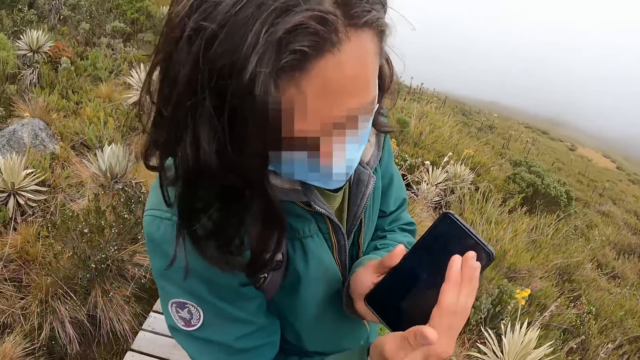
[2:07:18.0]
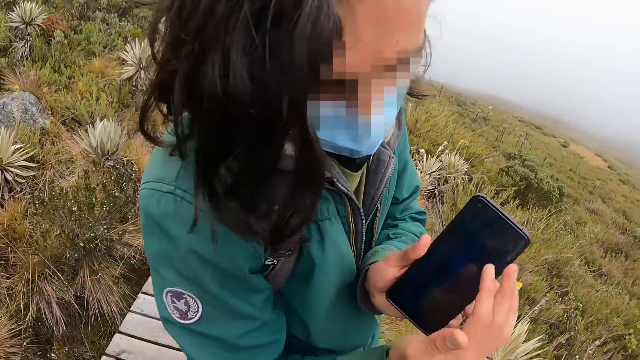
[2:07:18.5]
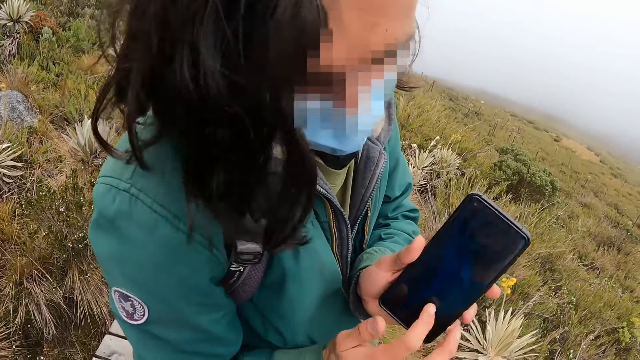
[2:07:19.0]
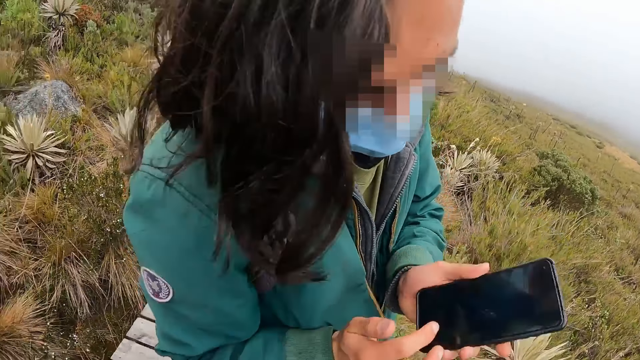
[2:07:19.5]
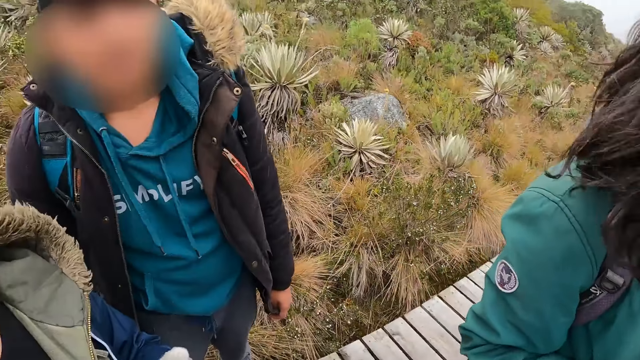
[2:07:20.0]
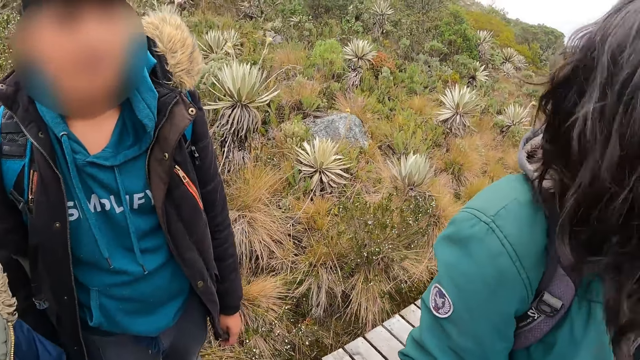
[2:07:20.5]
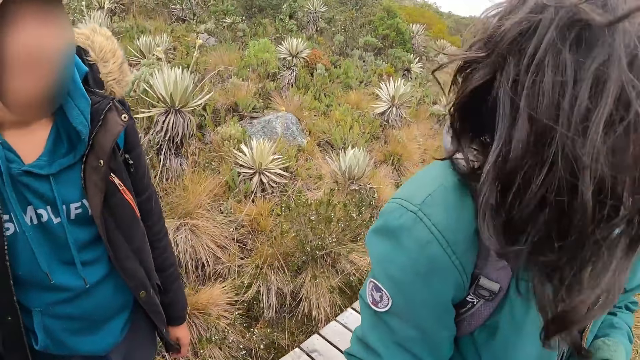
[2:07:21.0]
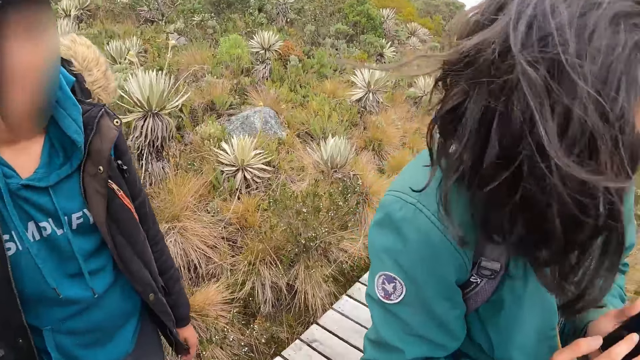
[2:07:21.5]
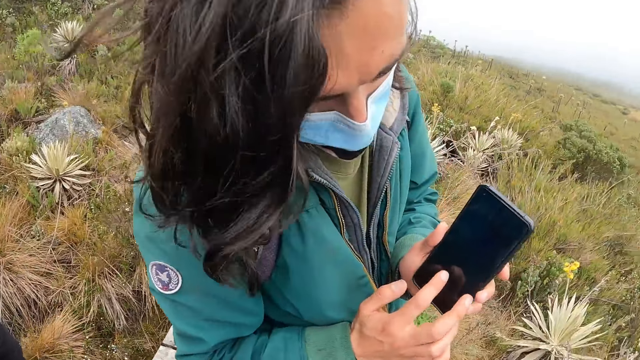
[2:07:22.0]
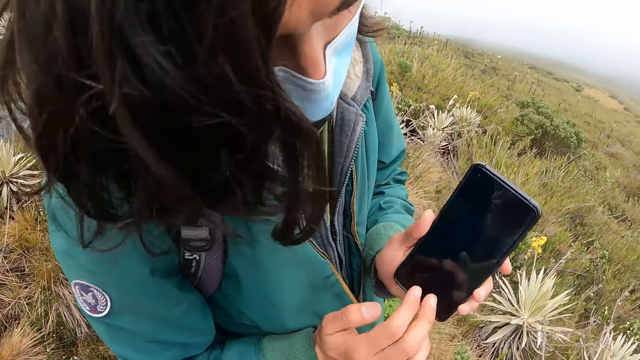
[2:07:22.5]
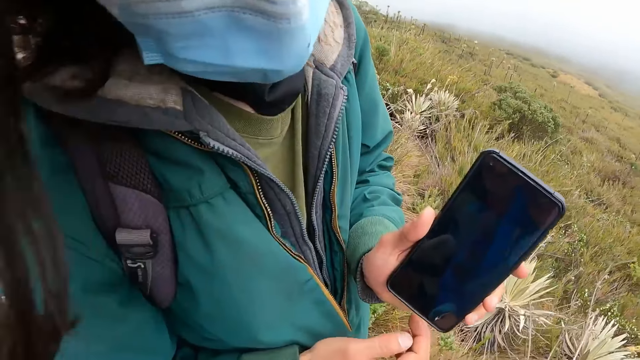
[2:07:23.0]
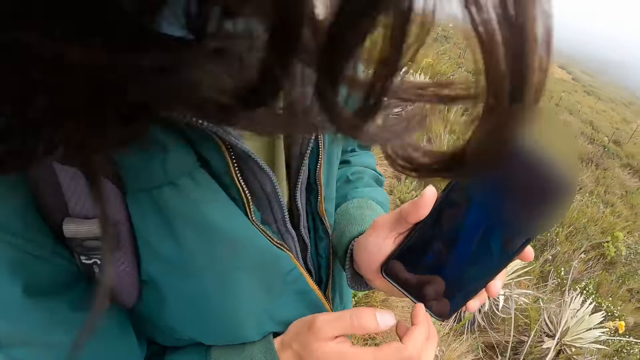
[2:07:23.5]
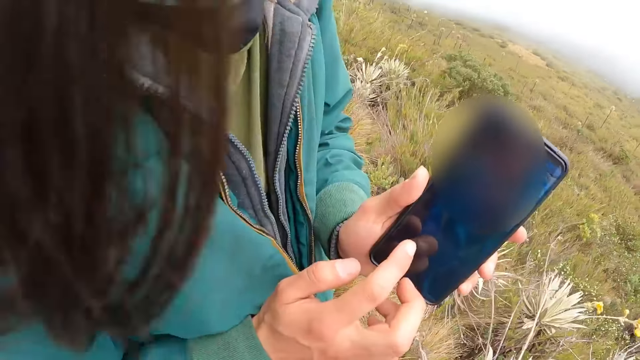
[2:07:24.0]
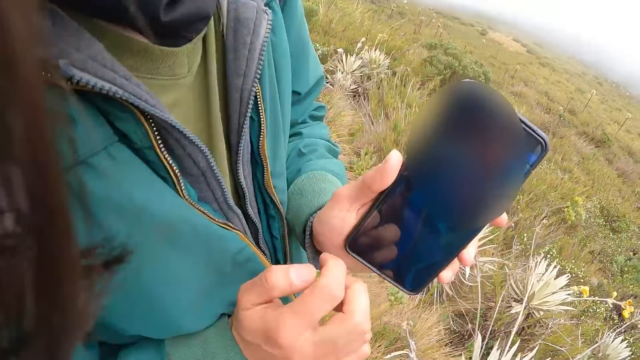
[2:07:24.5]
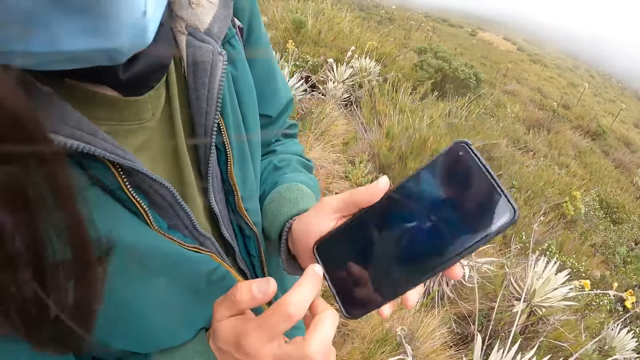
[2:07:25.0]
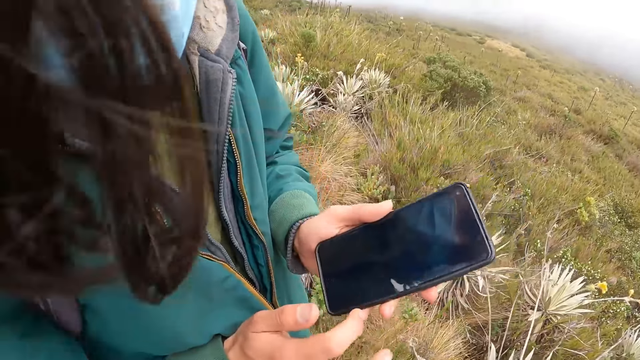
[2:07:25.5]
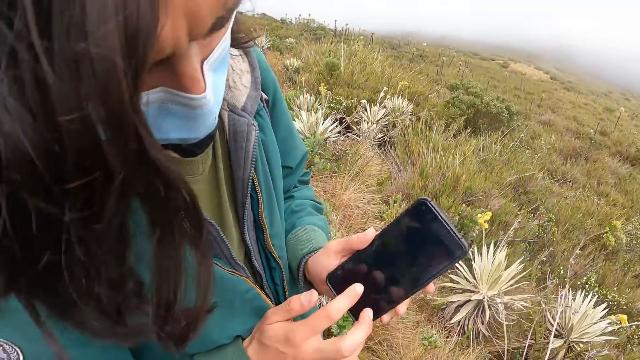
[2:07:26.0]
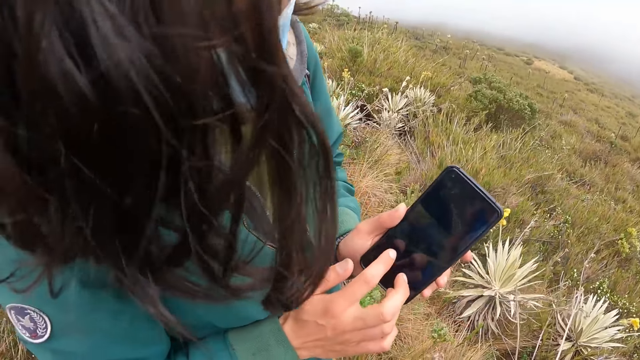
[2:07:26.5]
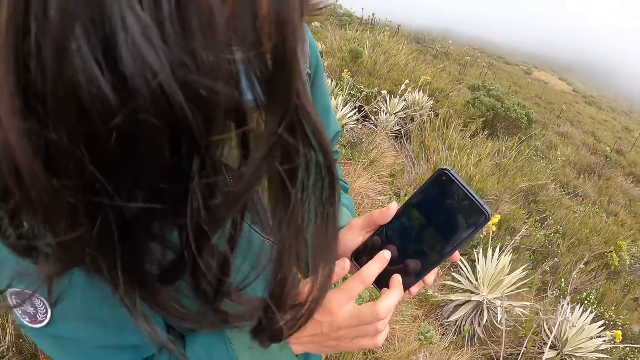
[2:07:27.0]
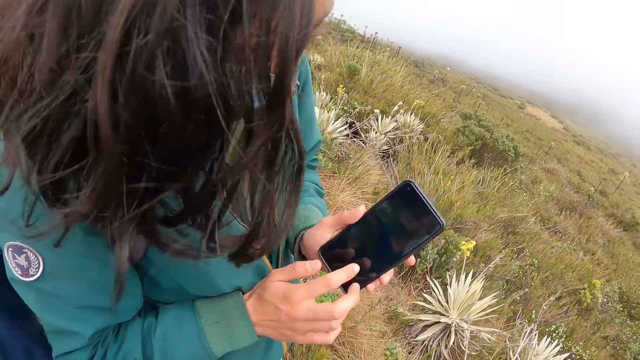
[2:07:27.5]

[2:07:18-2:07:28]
The camera wearer interacts with a group of people.

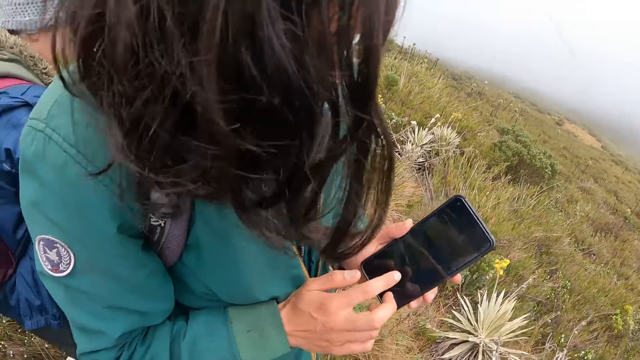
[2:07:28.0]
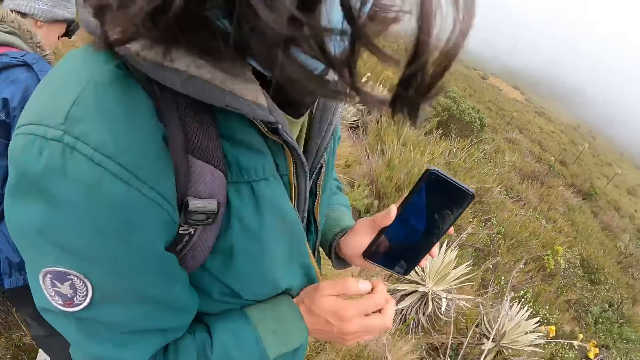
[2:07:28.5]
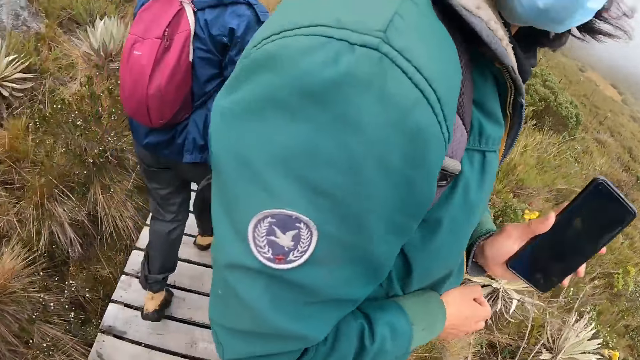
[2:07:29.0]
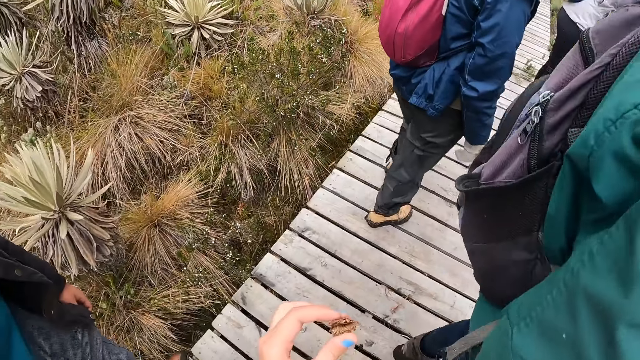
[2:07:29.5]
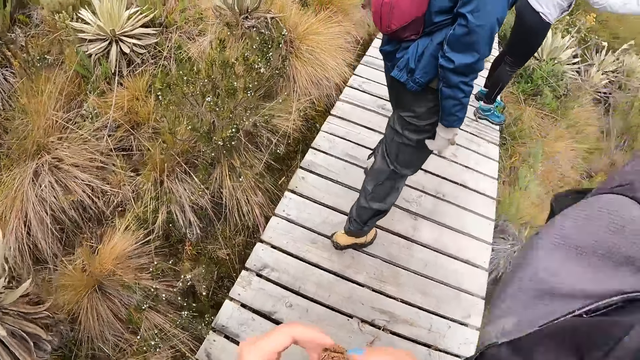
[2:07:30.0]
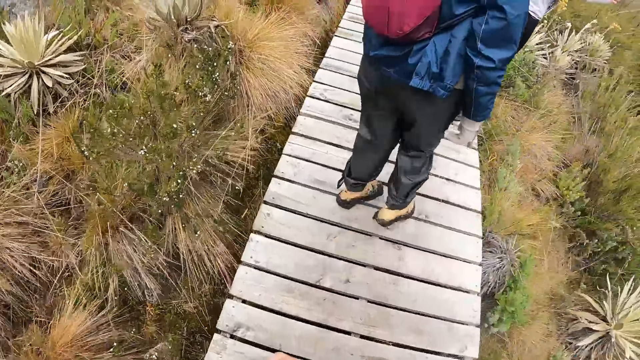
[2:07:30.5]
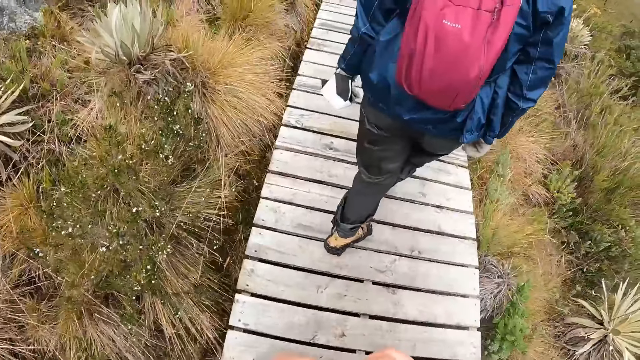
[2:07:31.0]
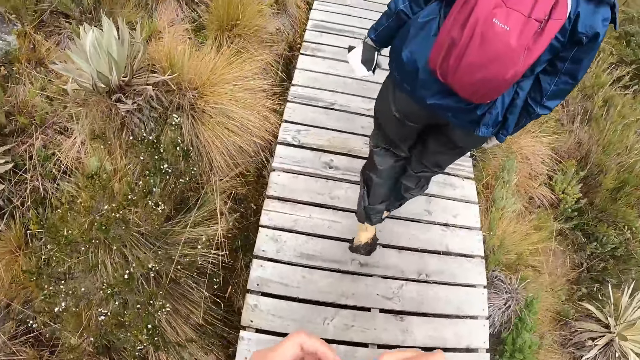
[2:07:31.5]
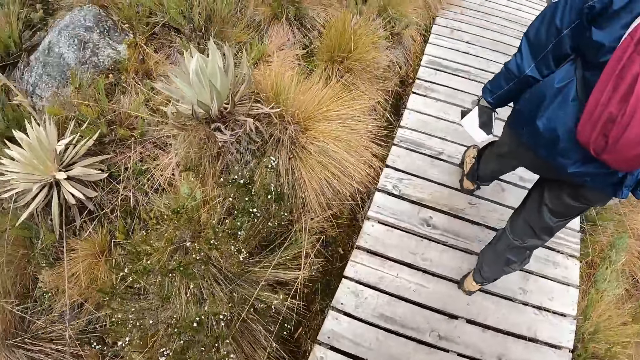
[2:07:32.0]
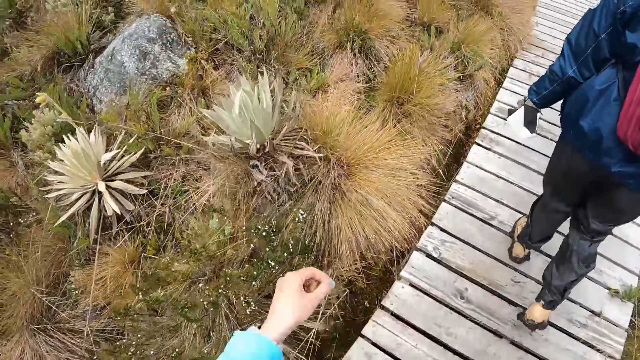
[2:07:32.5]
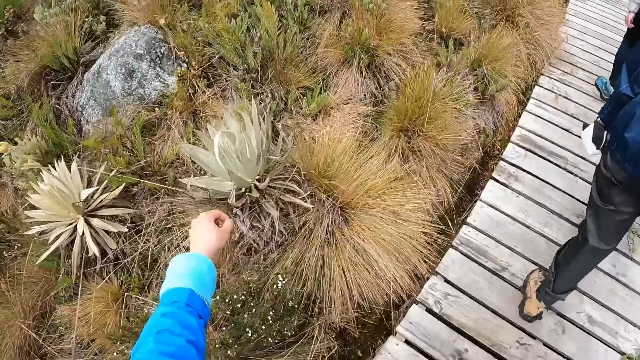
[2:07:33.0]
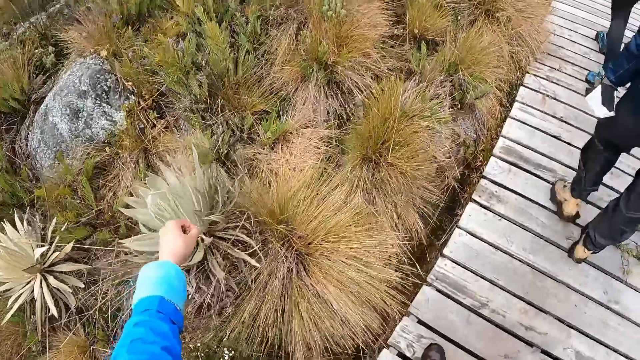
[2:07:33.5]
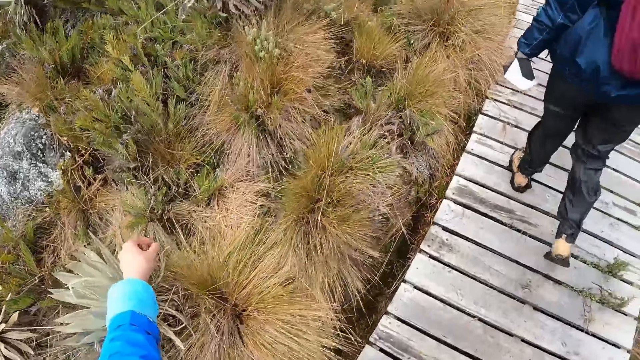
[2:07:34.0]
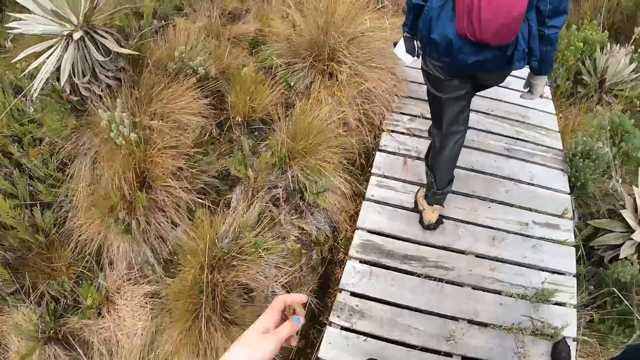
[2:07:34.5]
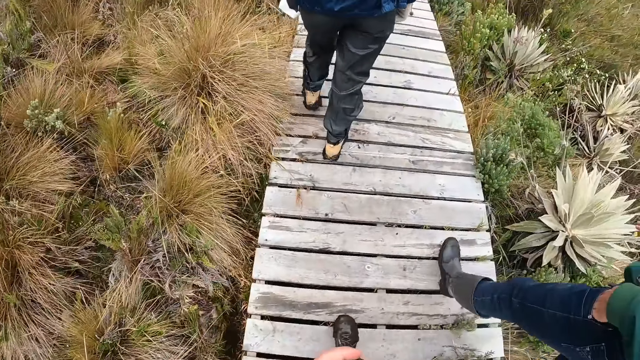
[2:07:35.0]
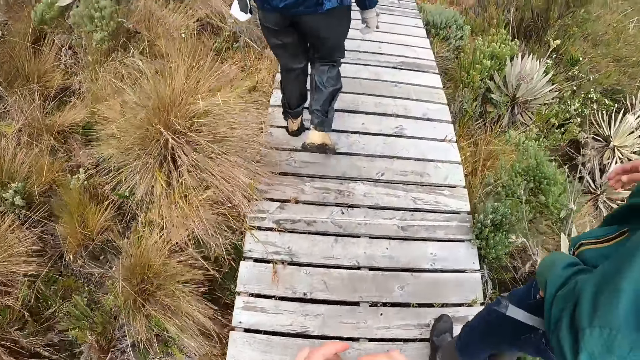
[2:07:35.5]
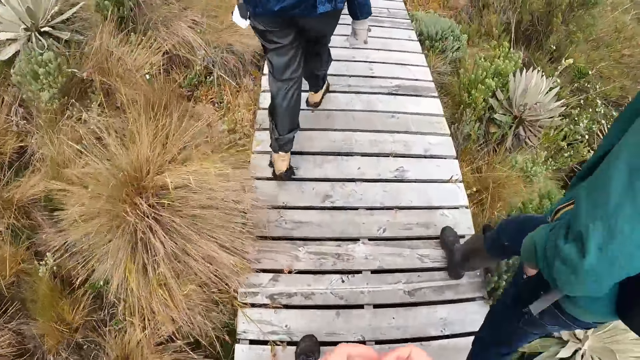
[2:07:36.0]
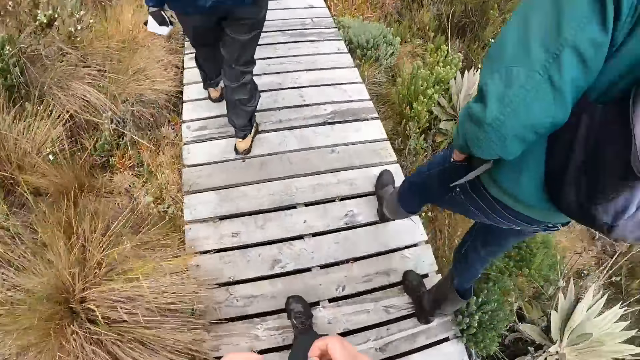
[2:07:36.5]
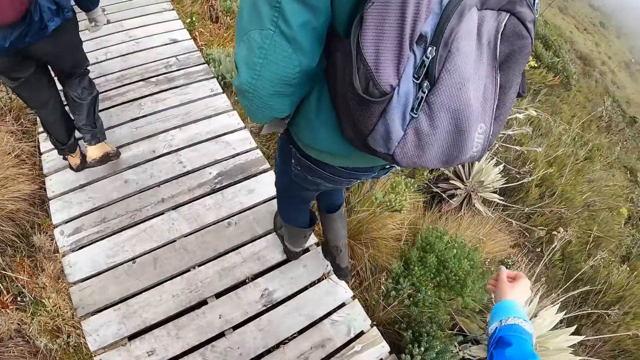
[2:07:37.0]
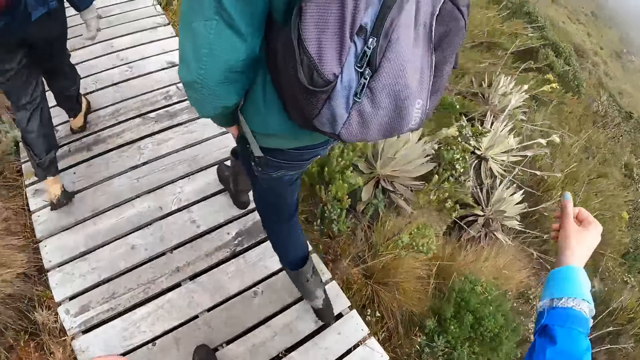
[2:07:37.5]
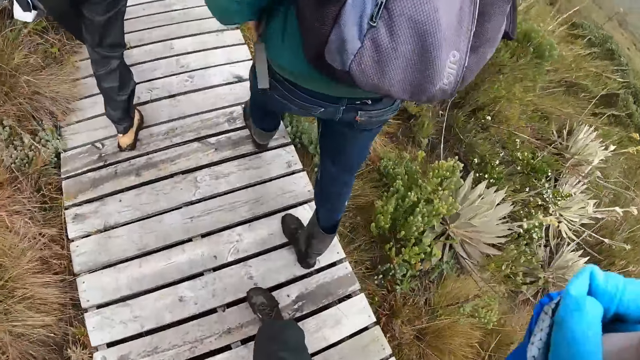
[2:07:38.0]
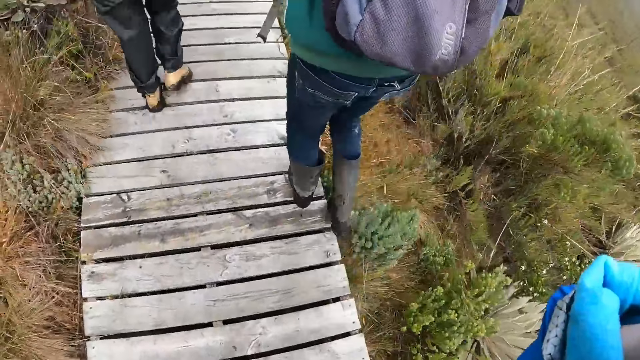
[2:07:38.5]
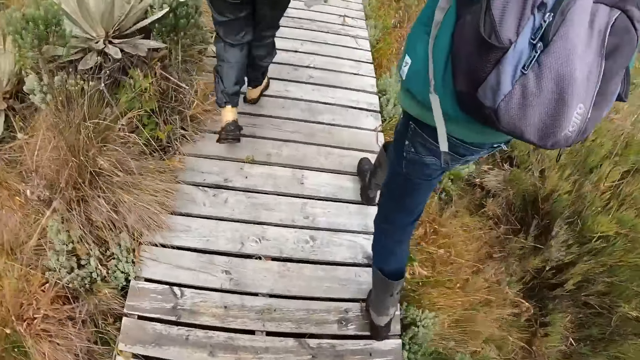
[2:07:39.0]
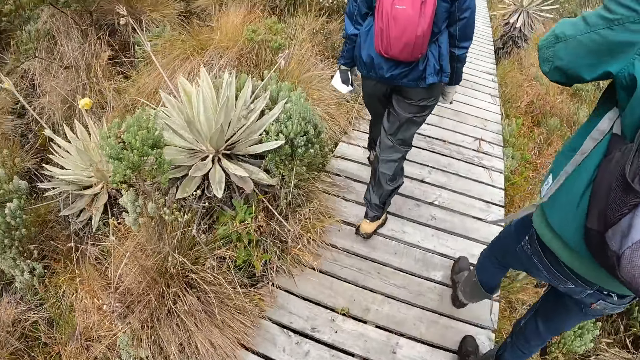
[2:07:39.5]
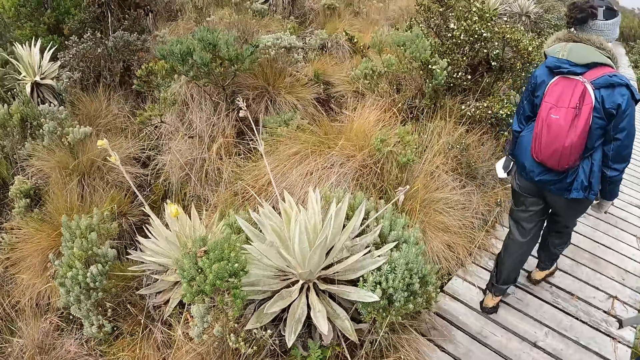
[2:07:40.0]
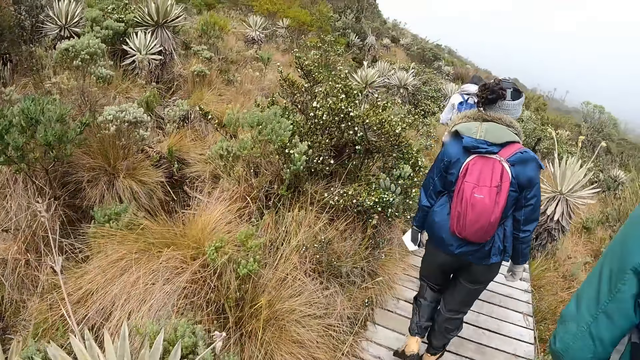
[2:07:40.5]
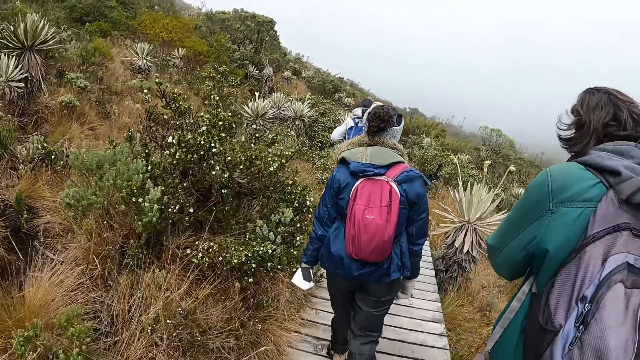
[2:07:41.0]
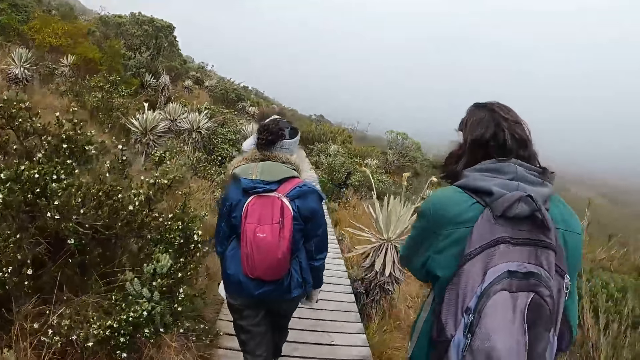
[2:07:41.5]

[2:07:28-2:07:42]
The camera wearer walks along the path. She touches the plant with her left hand. She adjusts the camera on her head with her left hand.
